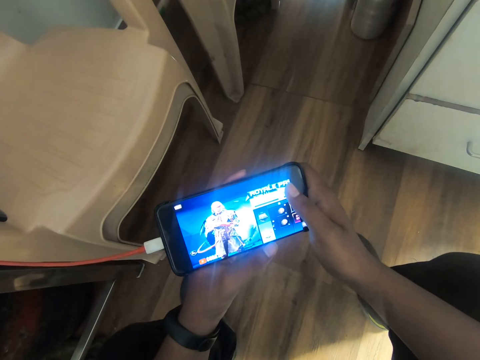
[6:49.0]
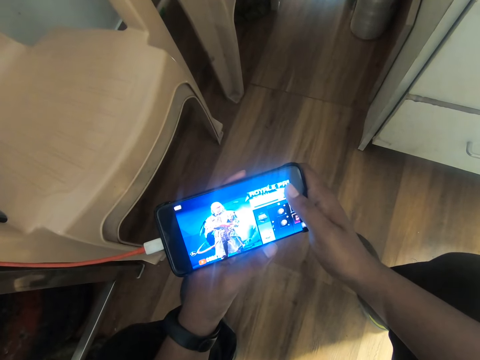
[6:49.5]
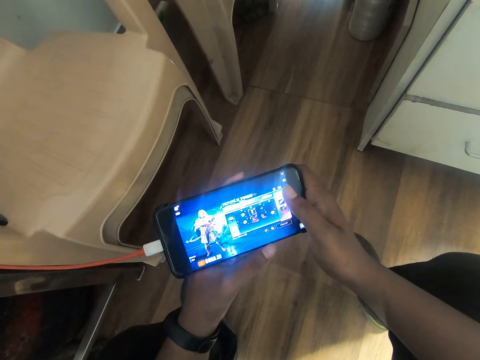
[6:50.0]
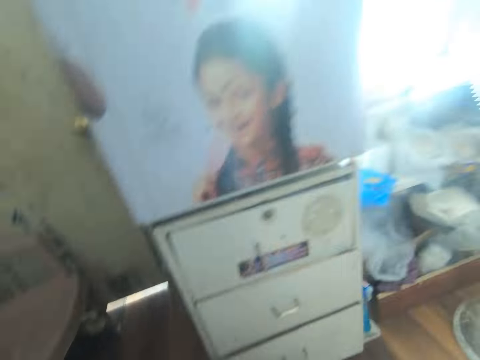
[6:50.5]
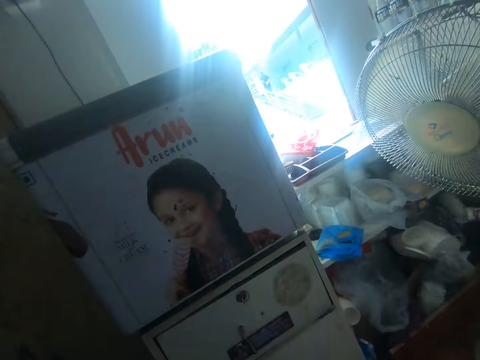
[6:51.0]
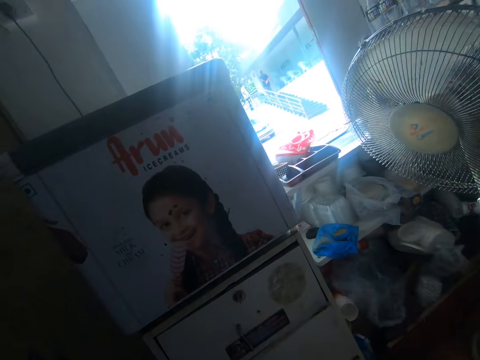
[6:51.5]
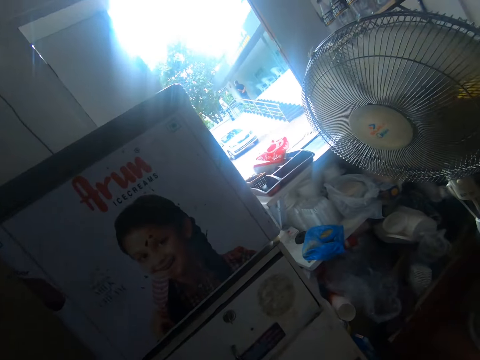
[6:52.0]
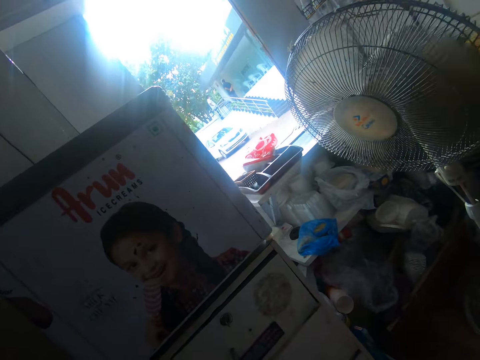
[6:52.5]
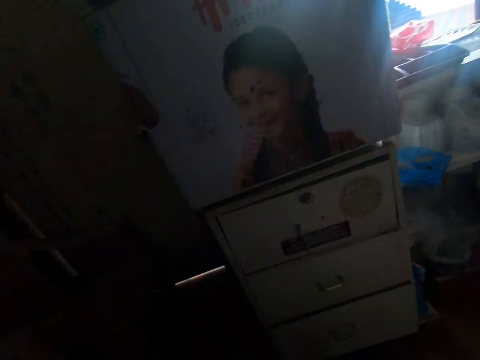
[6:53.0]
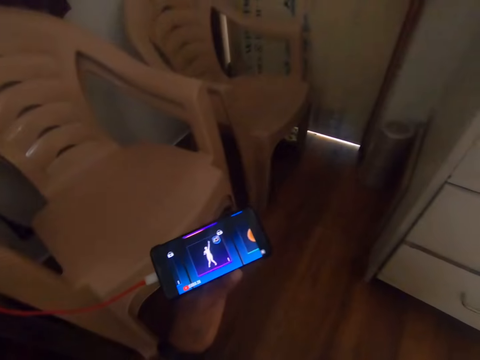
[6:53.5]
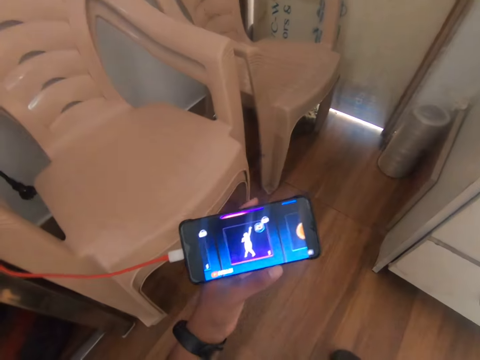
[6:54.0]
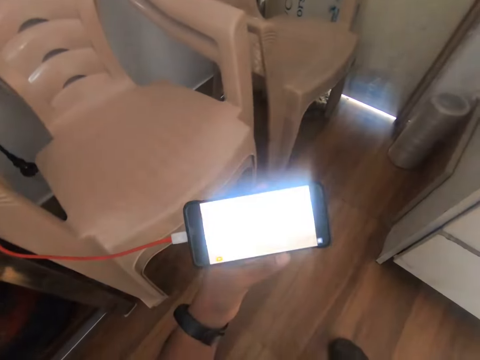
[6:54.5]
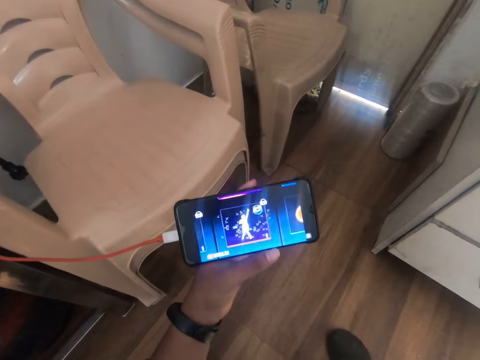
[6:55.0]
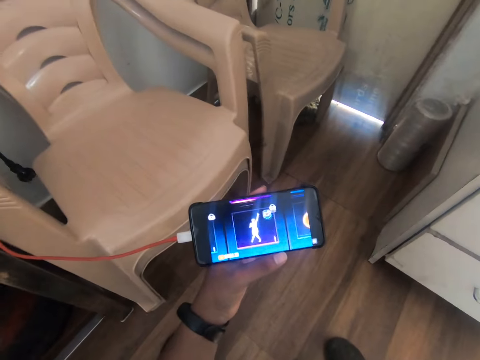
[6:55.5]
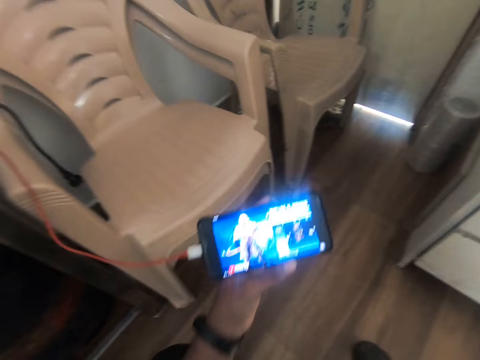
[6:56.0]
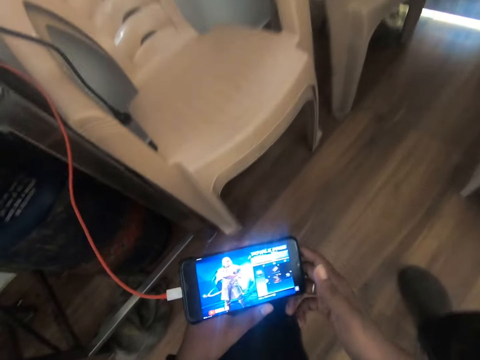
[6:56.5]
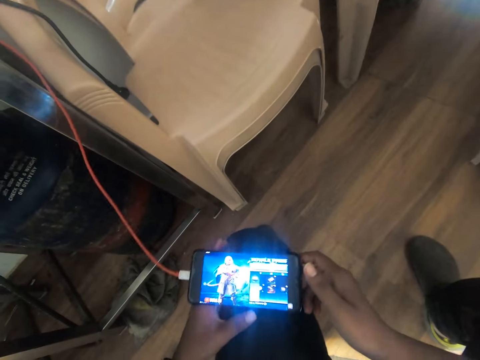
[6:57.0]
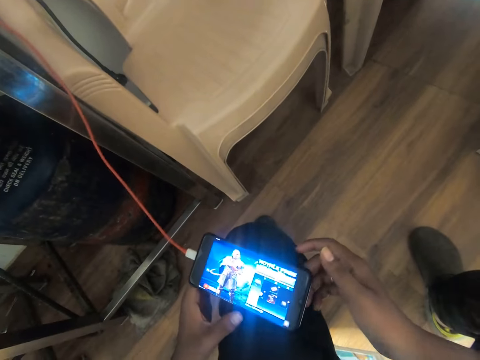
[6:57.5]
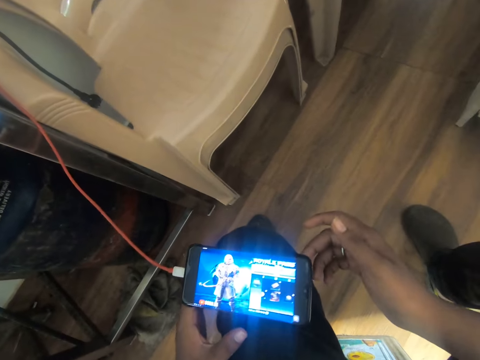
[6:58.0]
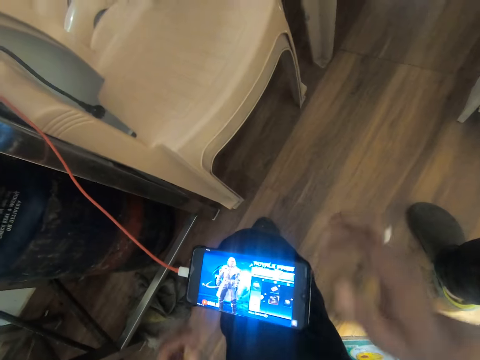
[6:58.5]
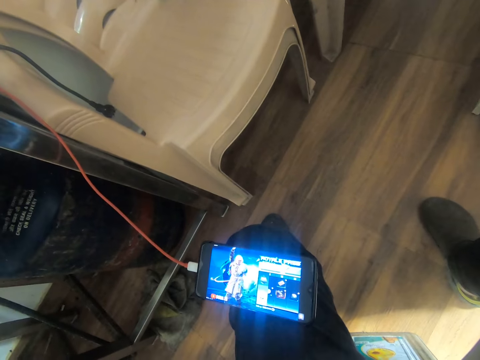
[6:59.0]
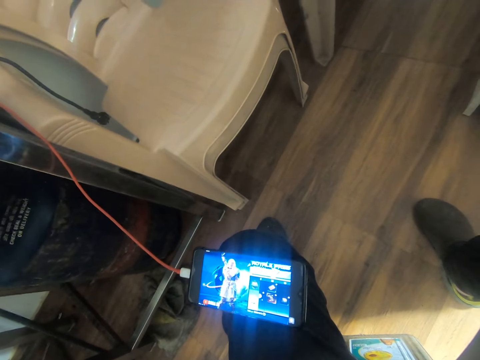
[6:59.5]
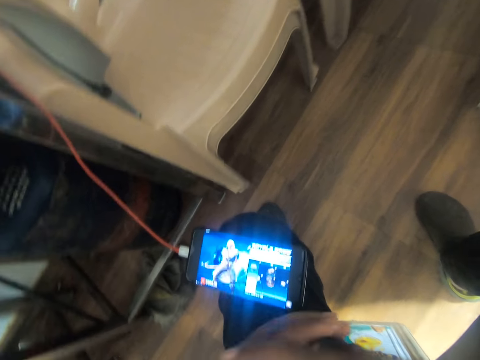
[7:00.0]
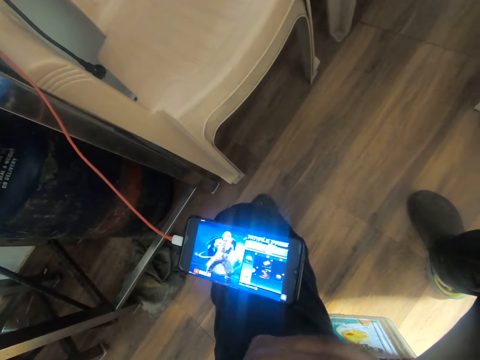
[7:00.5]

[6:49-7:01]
The camera wearer looks around. He holds the phone with his left hand. He watches the phone in his left hand. He holds the phone with both hands. He places the phone on his left knee with both hands. He cracks his knuckles.

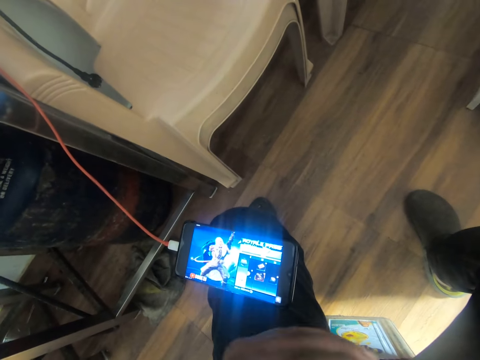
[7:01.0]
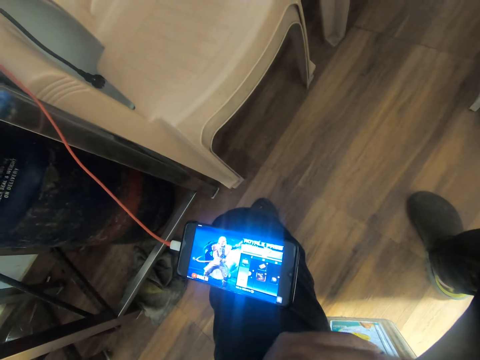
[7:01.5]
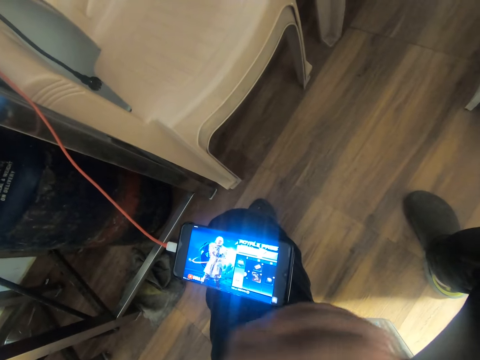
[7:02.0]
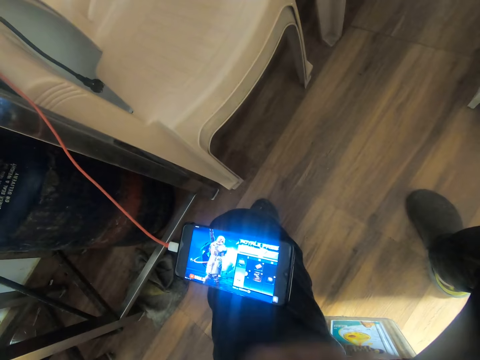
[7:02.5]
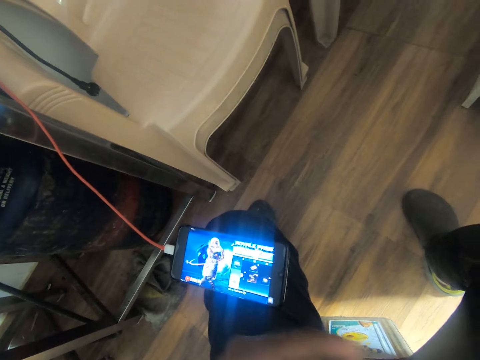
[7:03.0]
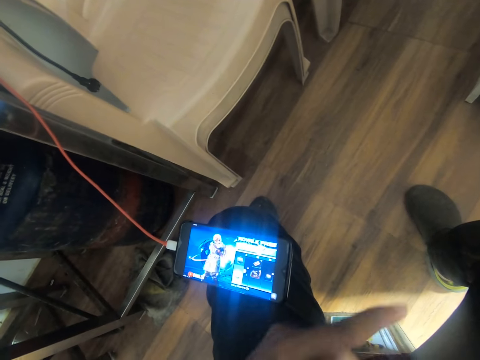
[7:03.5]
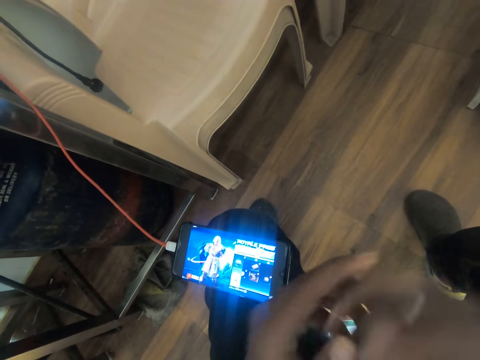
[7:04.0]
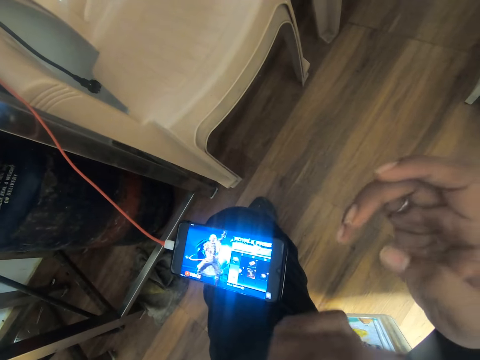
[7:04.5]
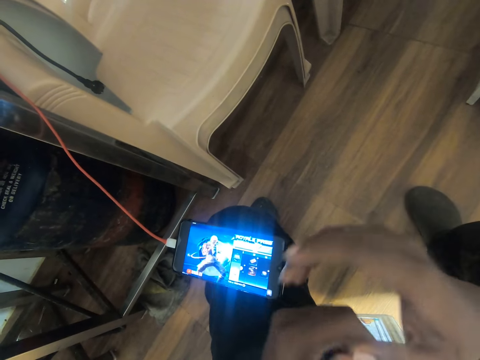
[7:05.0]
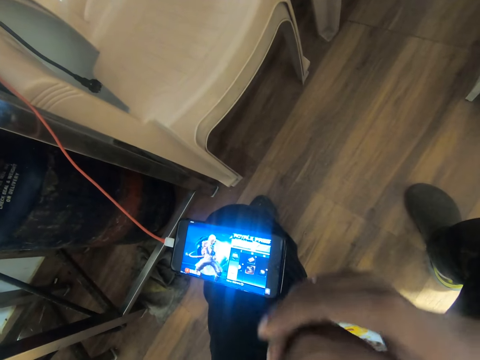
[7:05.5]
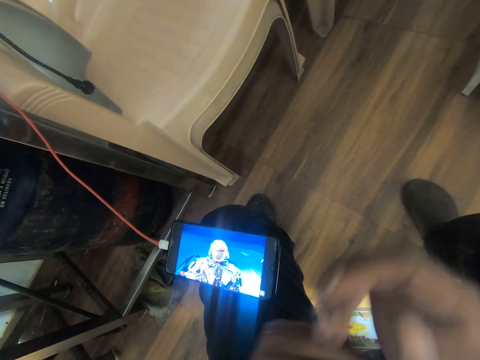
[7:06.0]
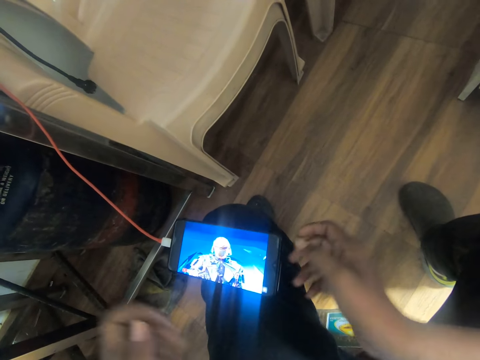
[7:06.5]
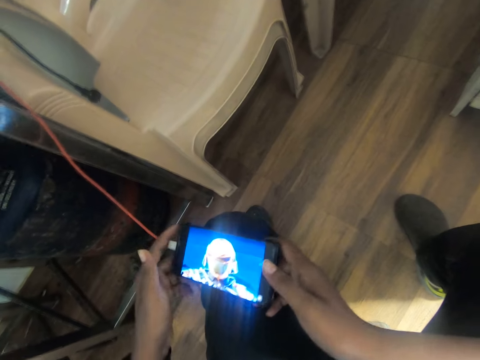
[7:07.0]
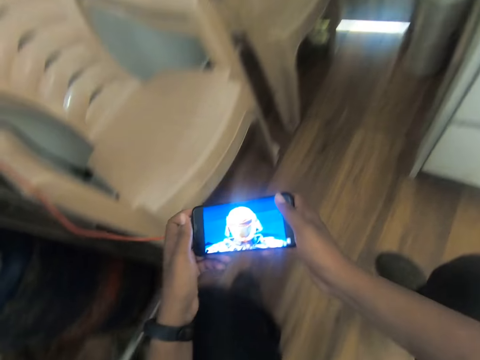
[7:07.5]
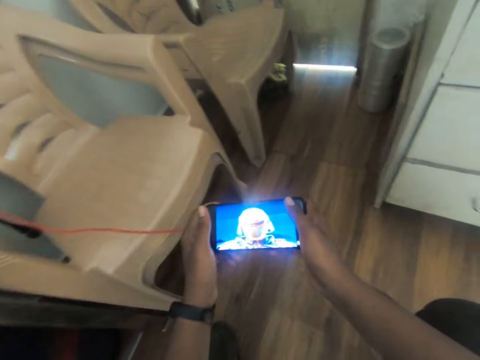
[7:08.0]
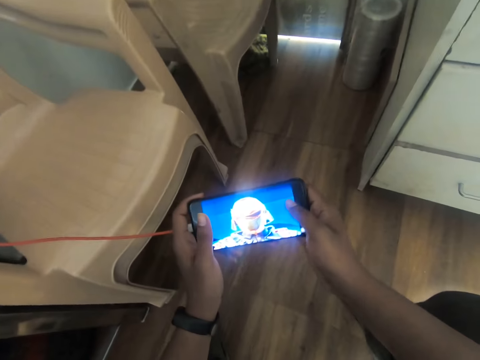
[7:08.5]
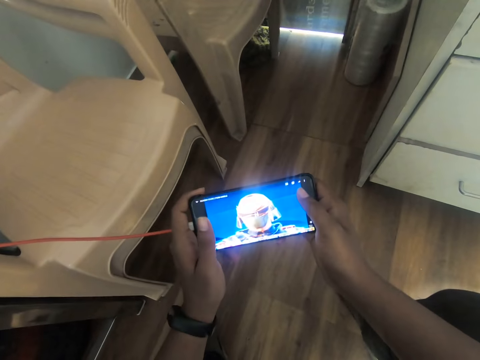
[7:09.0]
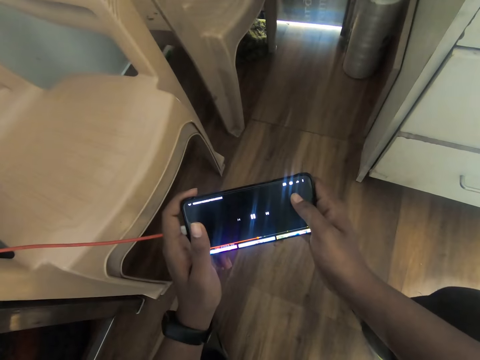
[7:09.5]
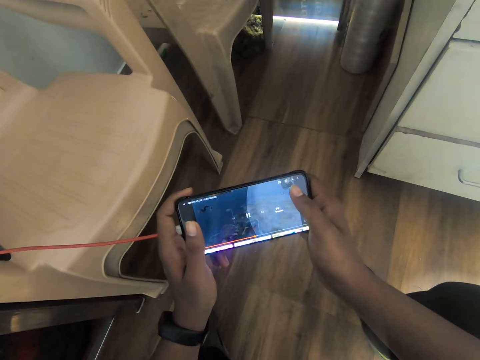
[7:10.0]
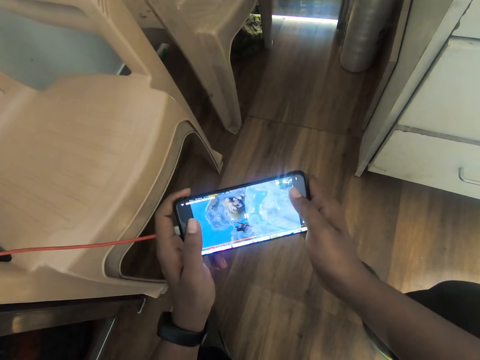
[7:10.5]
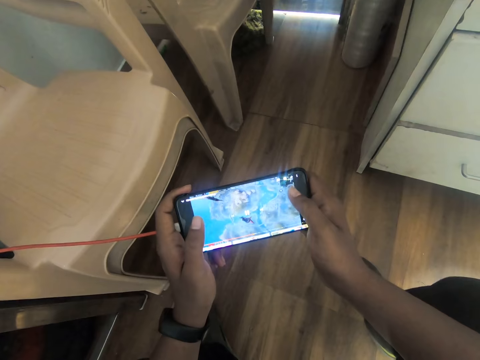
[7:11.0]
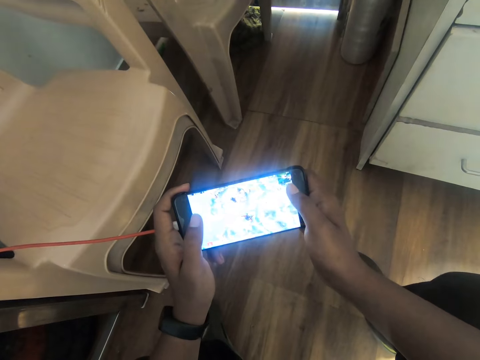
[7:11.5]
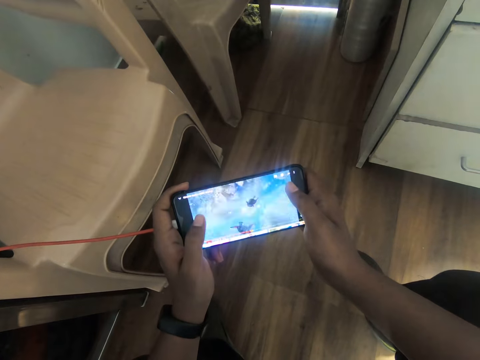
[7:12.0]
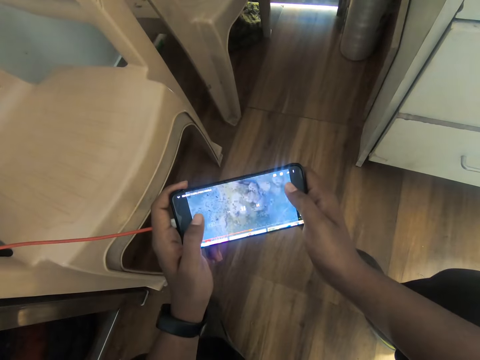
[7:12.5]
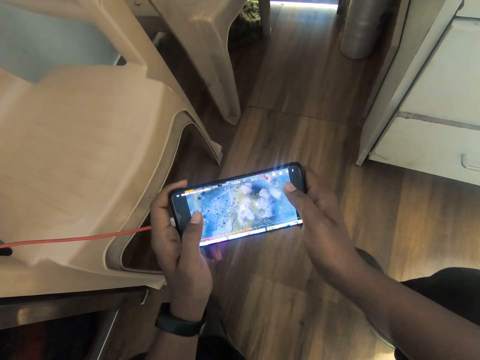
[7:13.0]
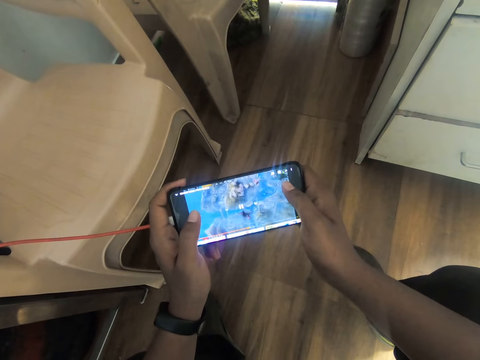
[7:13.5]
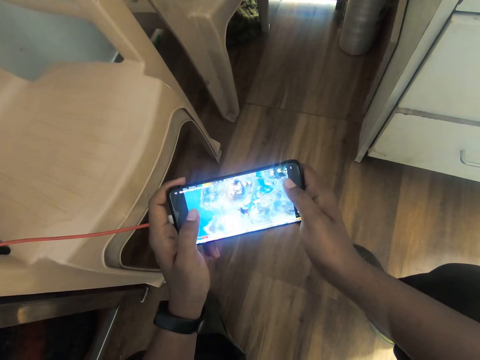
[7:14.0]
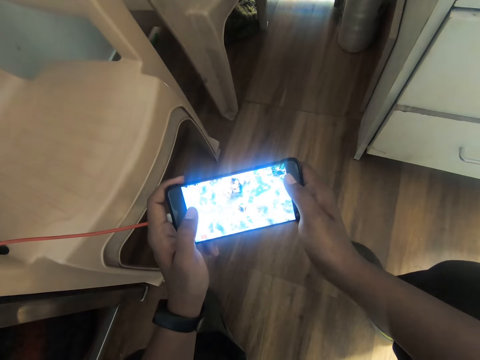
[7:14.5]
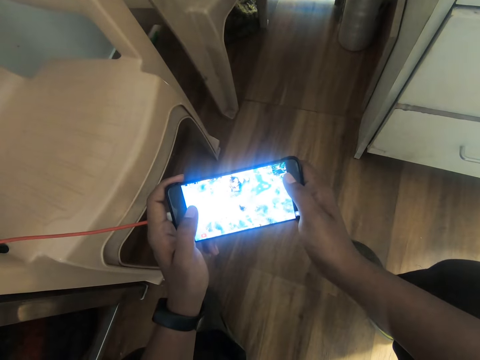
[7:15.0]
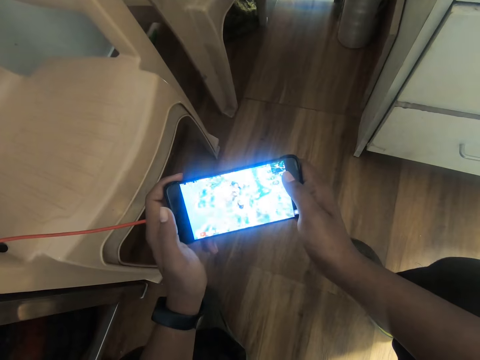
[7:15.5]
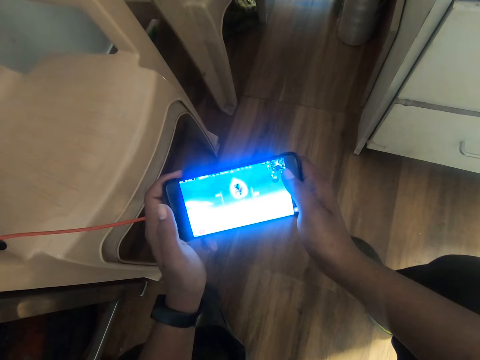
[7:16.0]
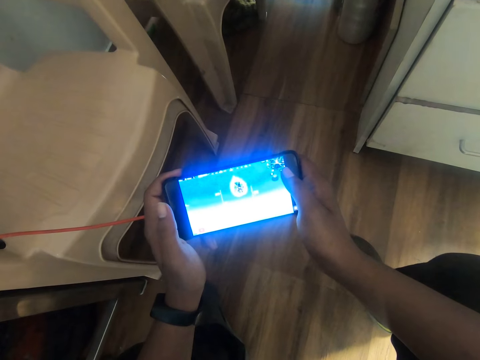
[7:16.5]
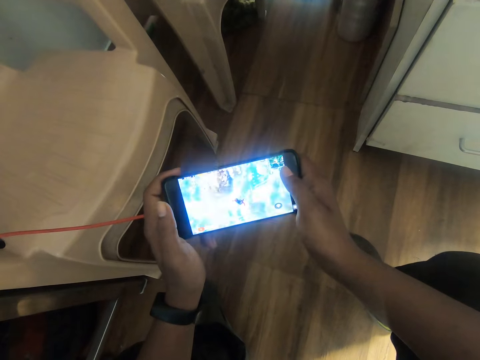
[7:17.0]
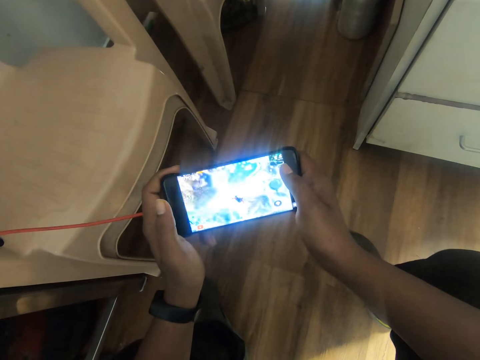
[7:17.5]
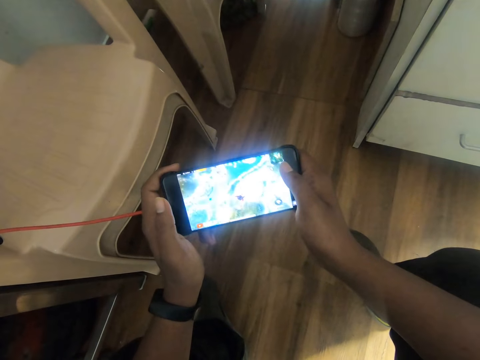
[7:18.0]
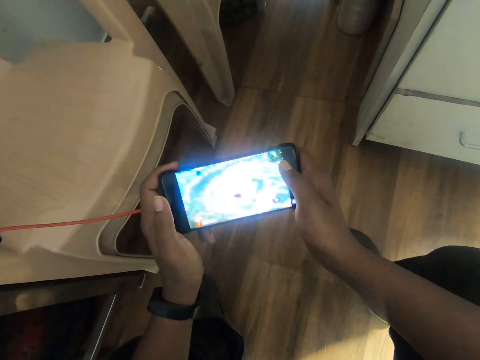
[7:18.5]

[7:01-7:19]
The camera wearer raises the left hand. They raise the left hand again. They raise the right hand. They pick the phone from his knee with both hands. He holds the phone with both hands. He stretches the phone in both hands to the front. He plays the game on the phone with both hands. He watches the phone in both hands. He watches the game on the phone in his hands.
